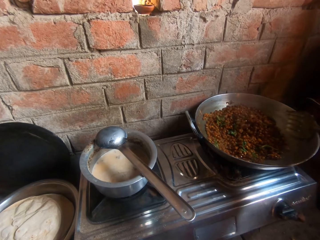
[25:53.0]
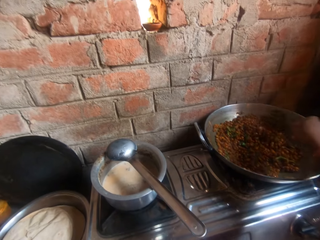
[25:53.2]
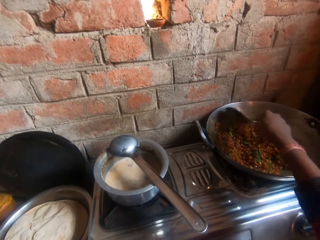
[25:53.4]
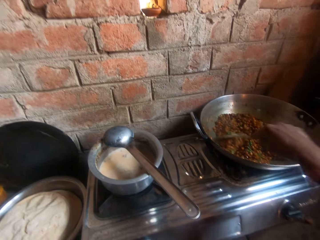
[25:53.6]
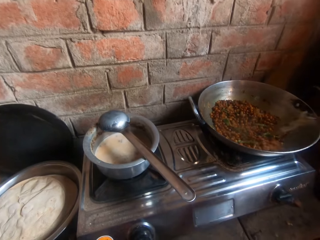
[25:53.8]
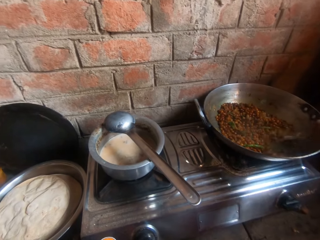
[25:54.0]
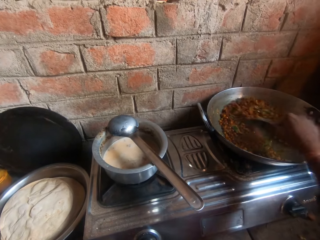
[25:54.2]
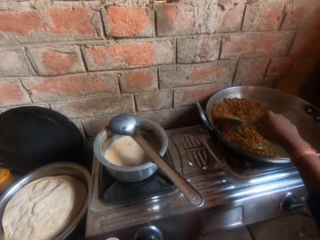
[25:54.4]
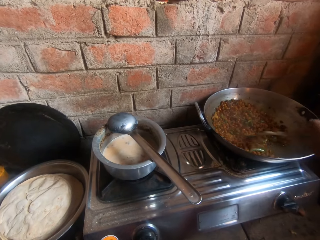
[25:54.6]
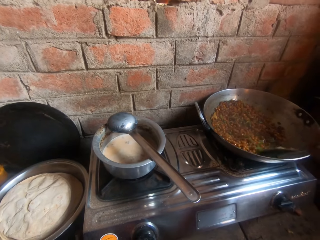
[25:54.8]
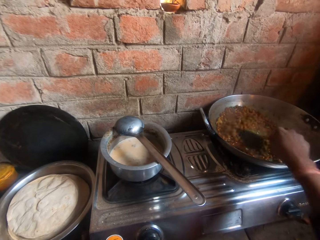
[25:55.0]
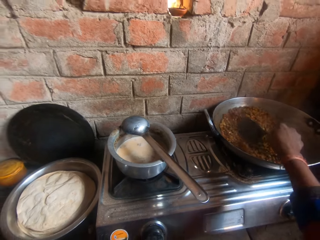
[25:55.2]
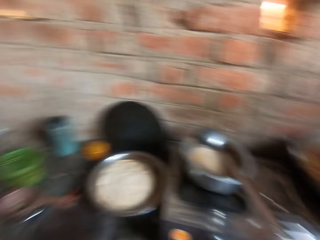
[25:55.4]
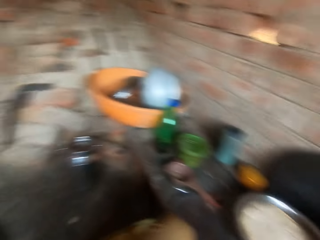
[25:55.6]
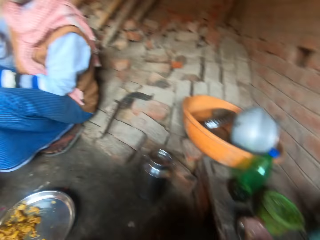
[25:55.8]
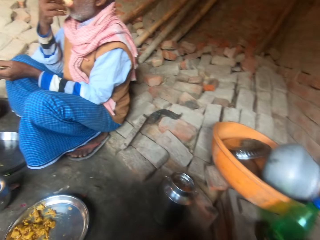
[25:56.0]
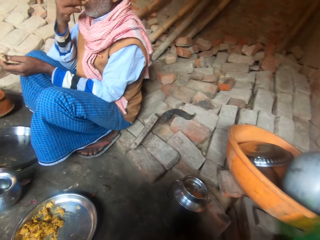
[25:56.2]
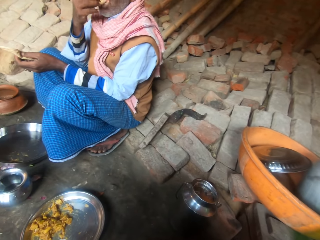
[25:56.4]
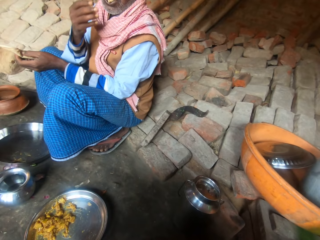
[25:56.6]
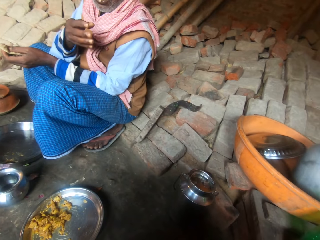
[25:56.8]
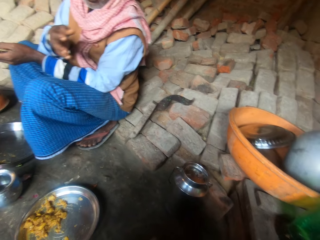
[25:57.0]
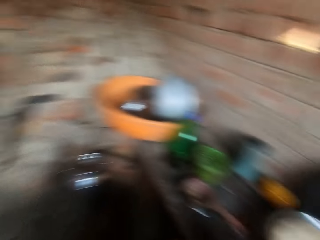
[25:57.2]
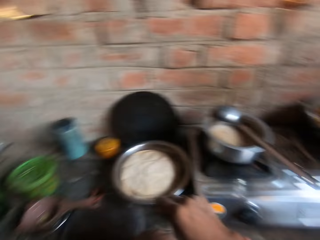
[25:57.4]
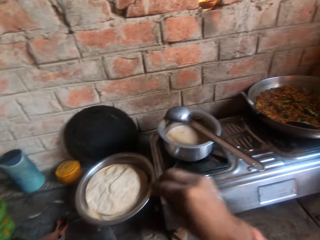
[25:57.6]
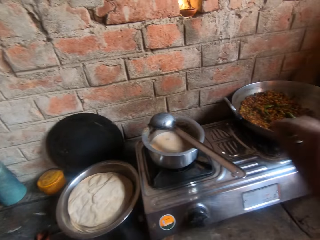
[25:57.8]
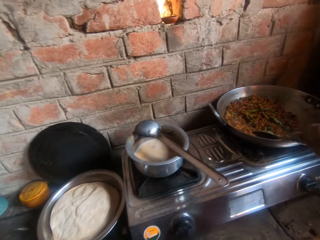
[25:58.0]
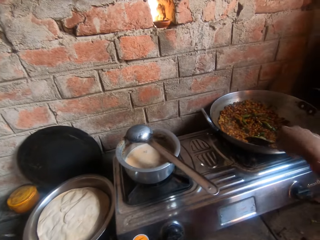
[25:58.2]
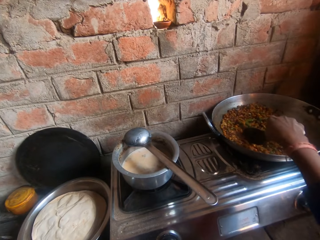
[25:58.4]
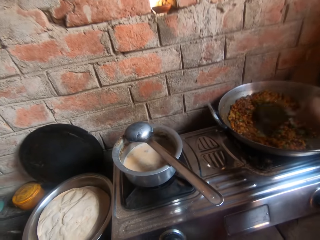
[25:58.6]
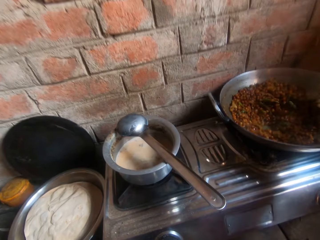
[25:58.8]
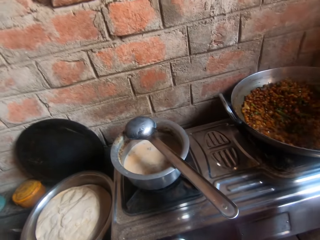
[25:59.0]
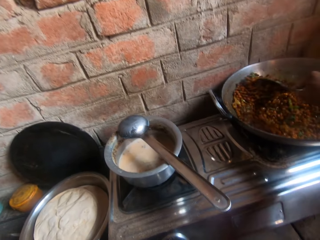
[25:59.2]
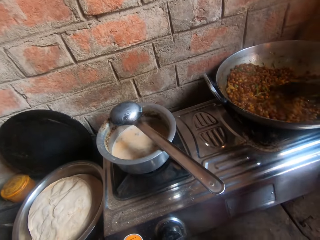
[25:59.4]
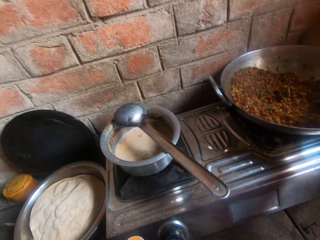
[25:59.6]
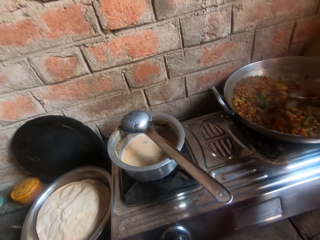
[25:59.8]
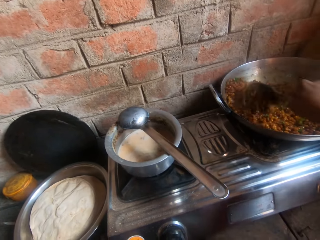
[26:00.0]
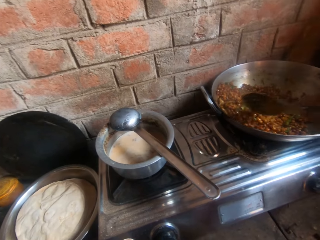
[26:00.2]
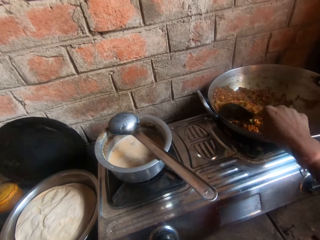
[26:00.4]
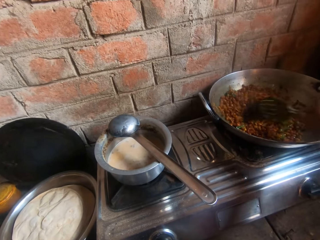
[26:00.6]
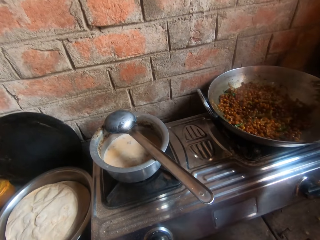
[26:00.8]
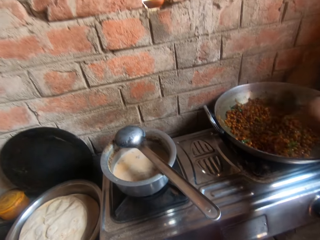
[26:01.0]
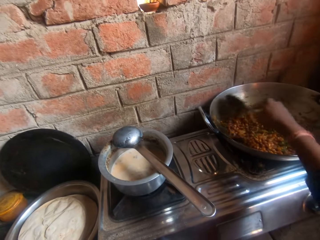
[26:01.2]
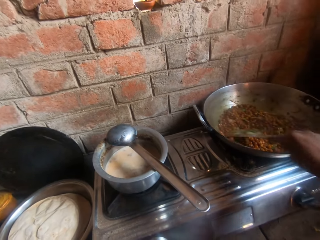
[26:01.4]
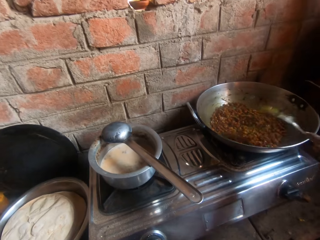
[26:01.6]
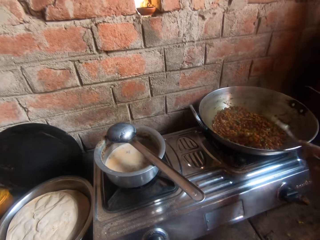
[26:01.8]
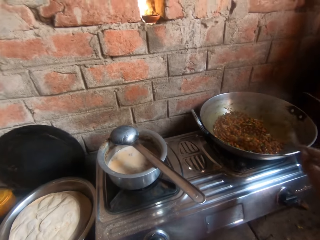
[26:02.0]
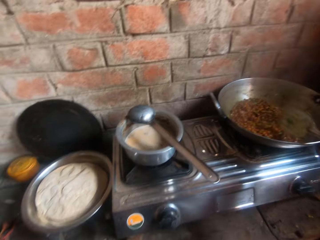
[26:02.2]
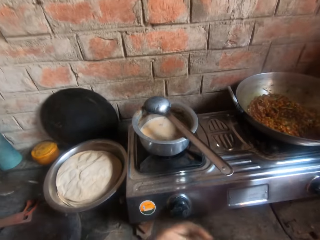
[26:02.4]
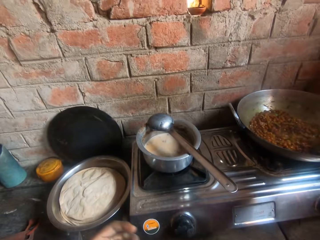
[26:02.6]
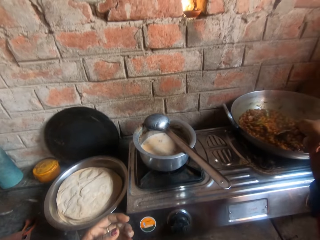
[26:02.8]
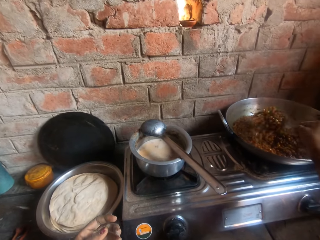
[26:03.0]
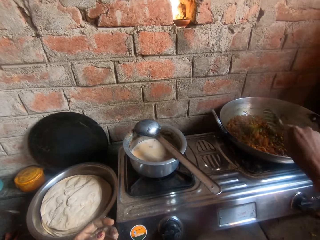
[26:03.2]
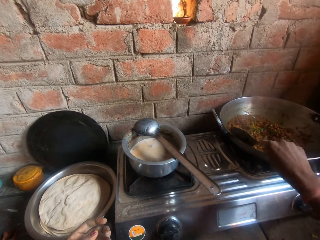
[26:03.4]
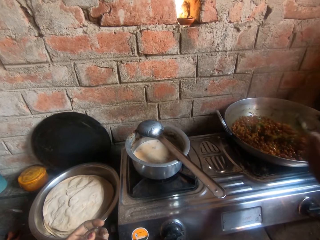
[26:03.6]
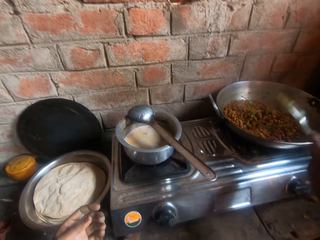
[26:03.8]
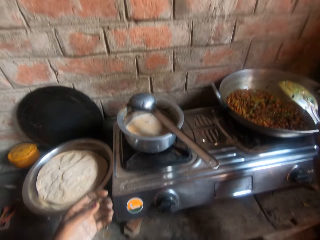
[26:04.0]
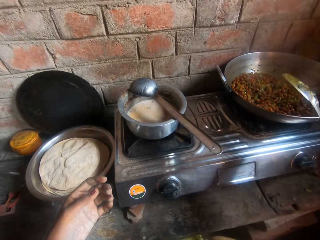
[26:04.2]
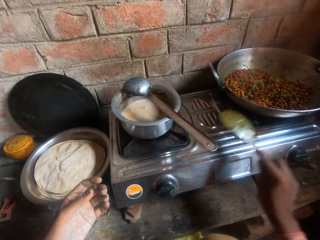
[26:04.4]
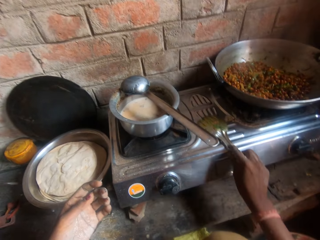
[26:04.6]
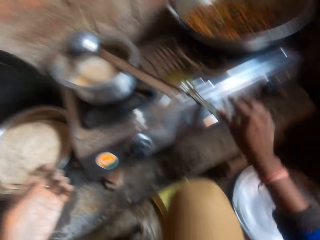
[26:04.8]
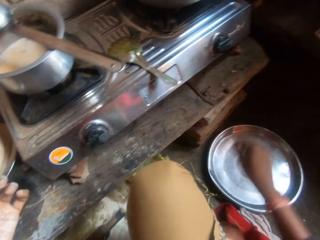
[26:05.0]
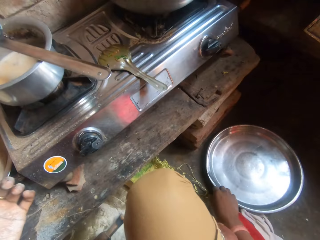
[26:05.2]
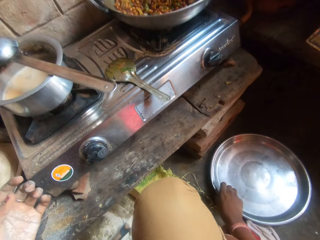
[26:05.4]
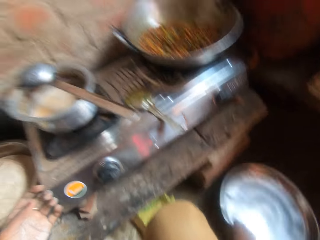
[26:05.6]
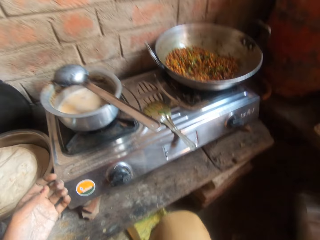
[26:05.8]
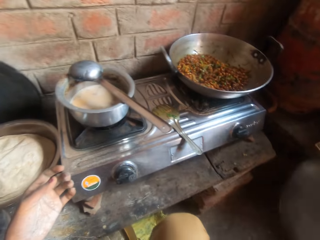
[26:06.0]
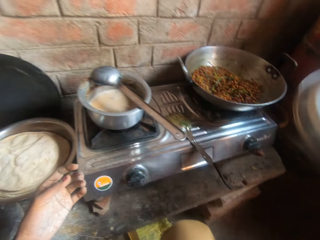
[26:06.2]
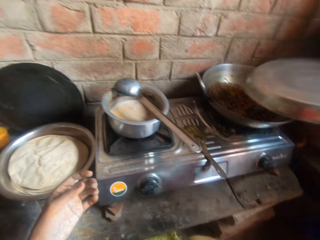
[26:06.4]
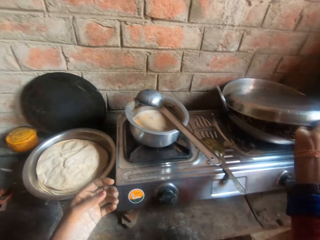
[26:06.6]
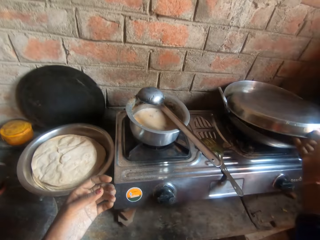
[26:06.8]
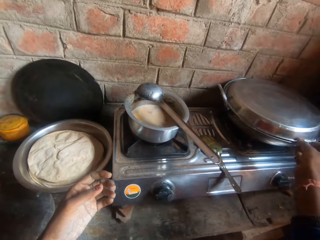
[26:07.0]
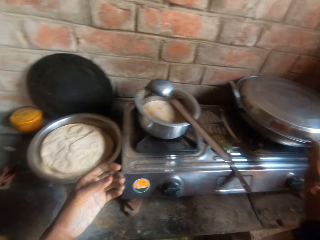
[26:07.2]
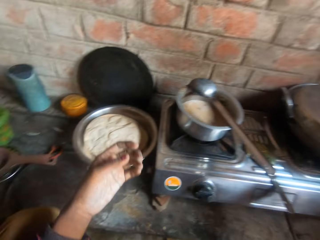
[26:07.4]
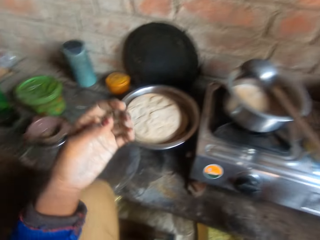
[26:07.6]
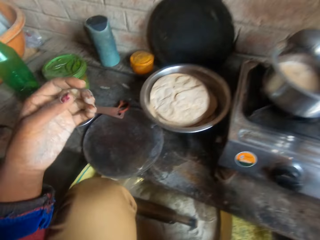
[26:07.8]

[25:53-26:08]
A man eats in the kitchen. The man holds his mouth with his hand and gestures with his hand. The camera wearer stirs sauce in the sauce pot with the spoon or slotted turner. They shake the slotted turner. They mix the food with the slotted turner. They hit the slotted turner against the cooking pan. They put the slotted turner on the cooker. They take the pot cover on the floor. They close the pot with the cover.

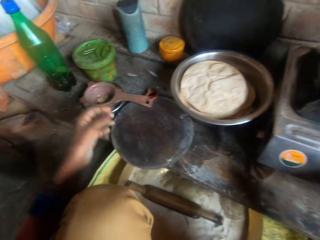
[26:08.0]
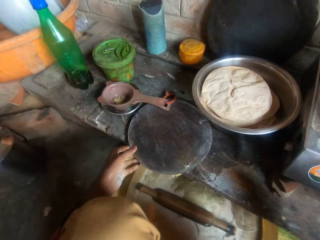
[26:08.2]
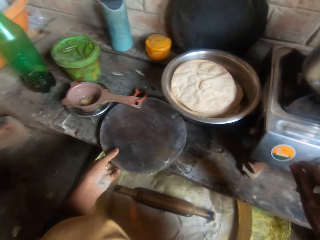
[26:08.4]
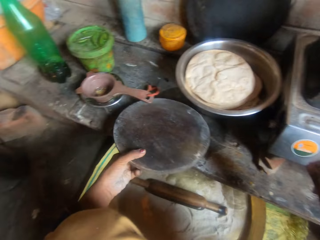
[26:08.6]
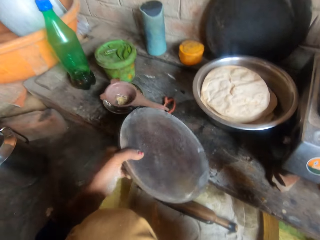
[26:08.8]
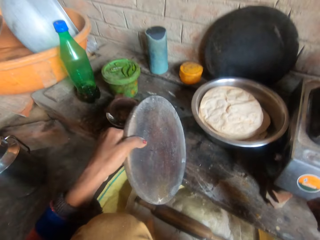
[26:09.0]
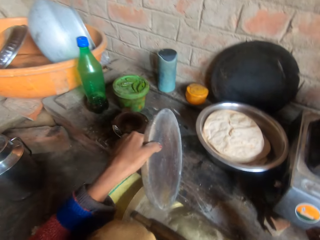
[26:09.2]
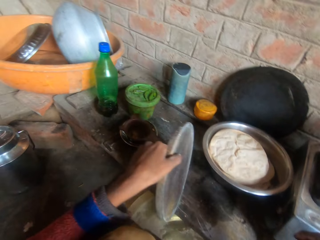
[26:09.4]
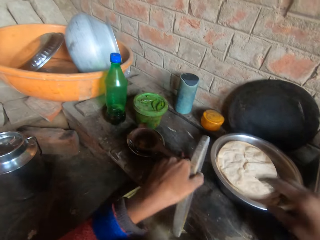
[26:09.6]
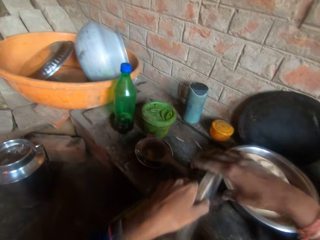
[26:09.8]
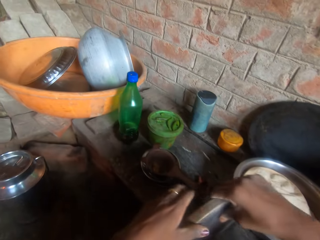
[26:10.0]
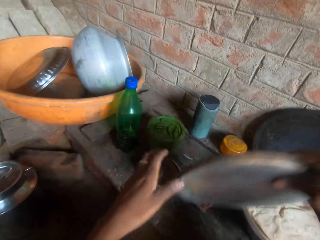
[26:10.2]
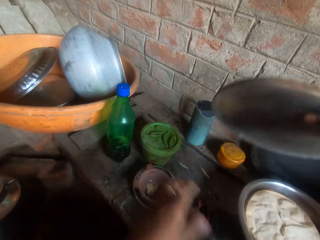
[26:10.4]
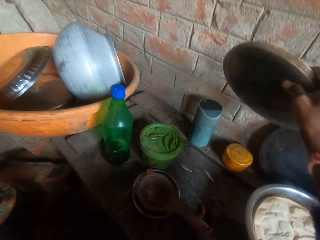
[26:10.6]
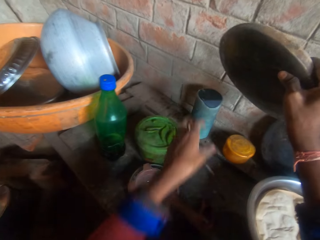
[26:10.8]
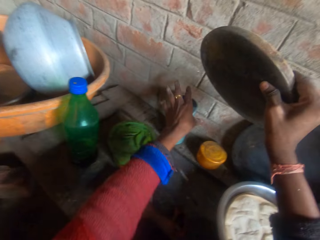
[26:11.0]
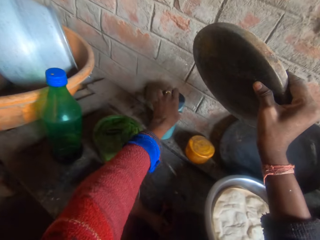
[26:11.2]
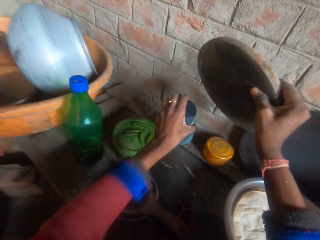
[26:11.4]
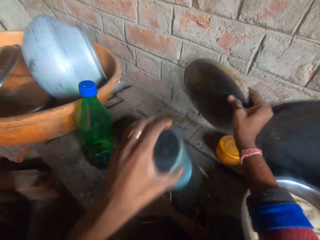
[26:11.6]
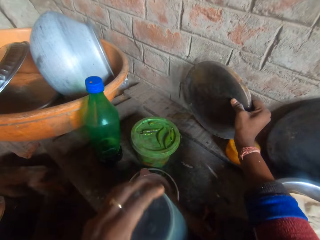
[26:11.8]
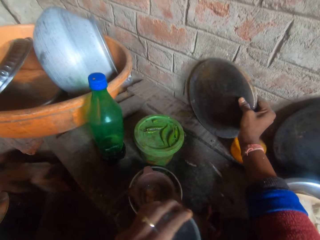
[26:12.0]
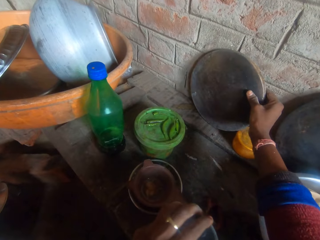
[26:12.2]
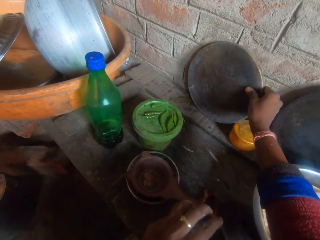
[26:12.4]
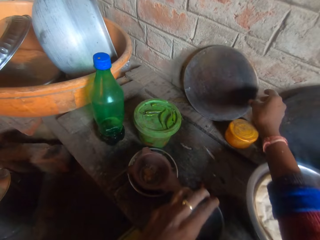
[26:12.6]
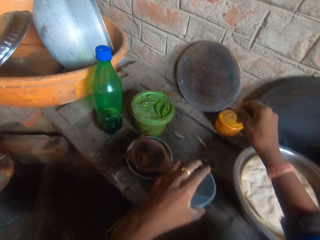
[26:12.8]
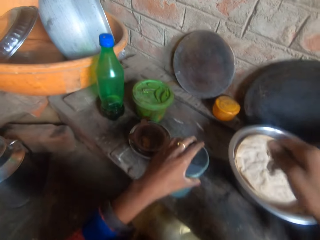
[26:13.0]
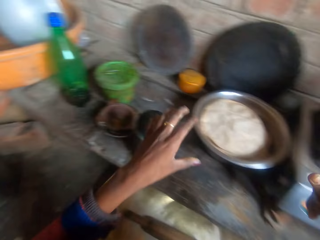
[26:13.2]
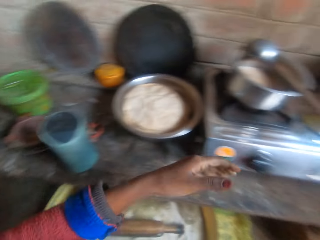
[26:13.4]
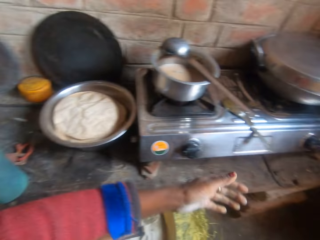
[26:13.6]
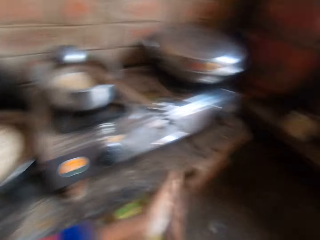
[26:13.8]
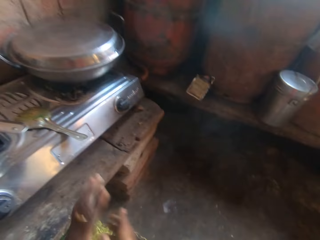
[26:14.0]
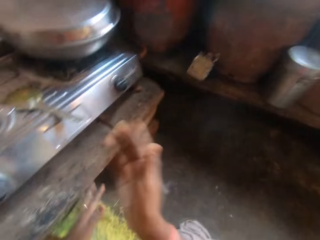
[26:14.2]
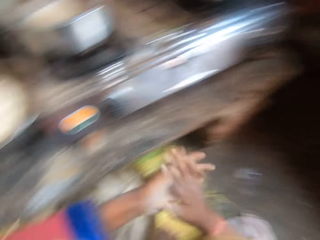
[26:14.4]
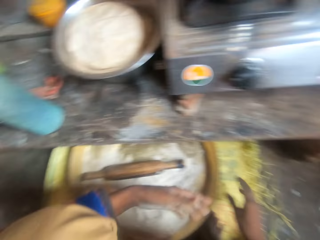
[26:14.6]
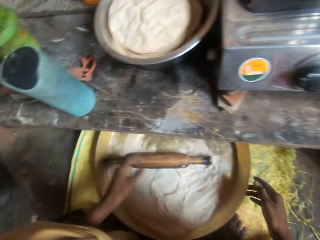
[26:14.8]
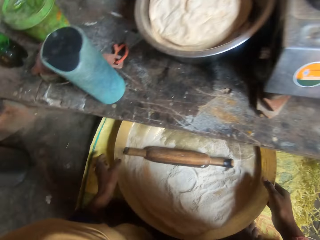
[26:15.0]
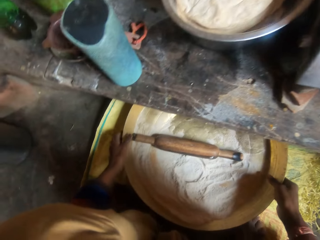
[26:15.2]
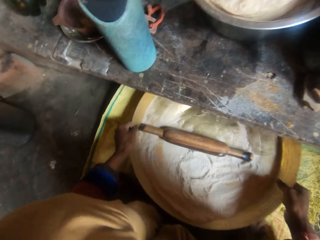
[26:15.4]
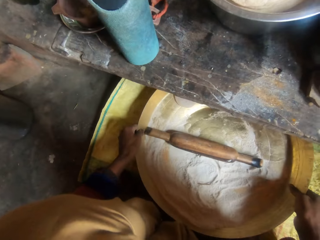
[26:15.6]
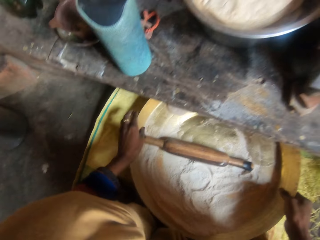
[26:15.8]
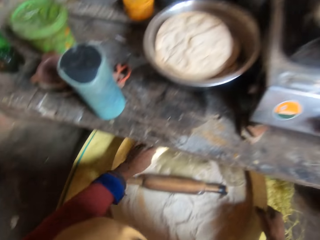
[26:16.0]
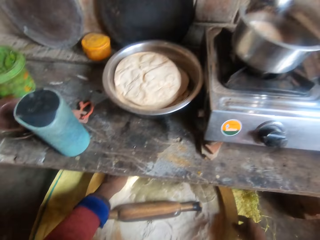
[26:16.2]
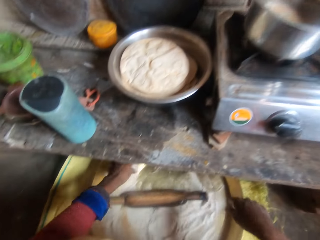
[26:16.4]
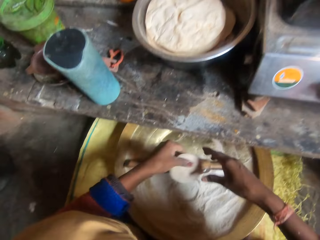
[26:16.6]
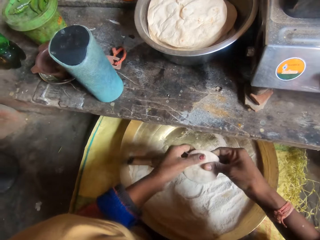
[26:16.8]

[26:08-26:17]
The camera wearer takes the rolling board on the slab. She sticks the rolling board on the table. She lifts the rolling board off the table. She places the board on the slab against the wall. She takes a cylinder speaker or container on the slab. She supports the rolling board on the wall. She places the cylinder speaker on the slab. She pulls her hand off the rolling board. She pulls her hand off the container. She dusts her hands. She shifts the bowl or tray of flour on the floor with both hands. She holds the tray with both hands. She picks up a round dough in the bowl with her hand.
